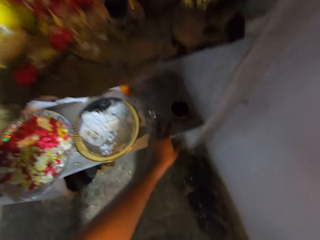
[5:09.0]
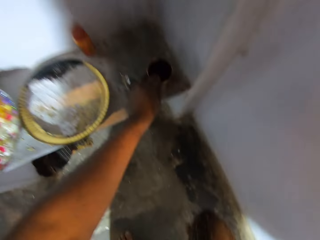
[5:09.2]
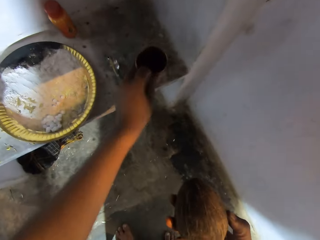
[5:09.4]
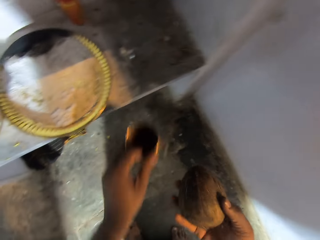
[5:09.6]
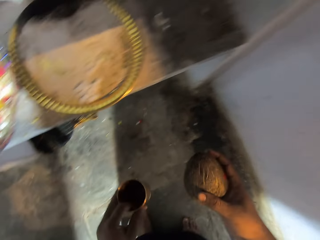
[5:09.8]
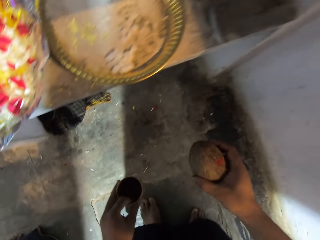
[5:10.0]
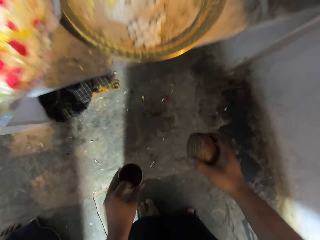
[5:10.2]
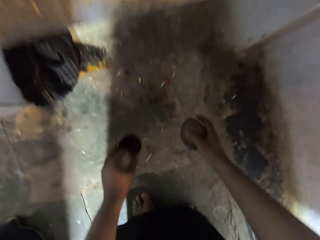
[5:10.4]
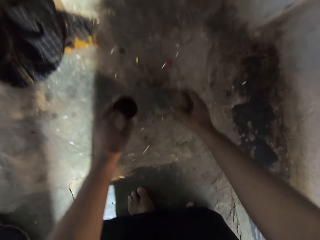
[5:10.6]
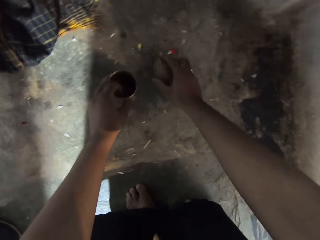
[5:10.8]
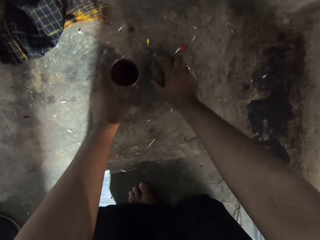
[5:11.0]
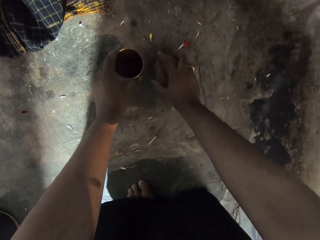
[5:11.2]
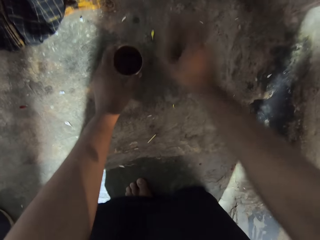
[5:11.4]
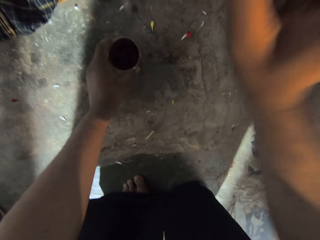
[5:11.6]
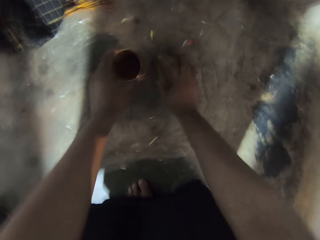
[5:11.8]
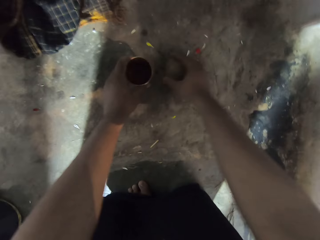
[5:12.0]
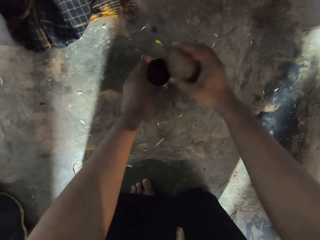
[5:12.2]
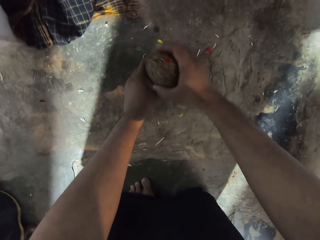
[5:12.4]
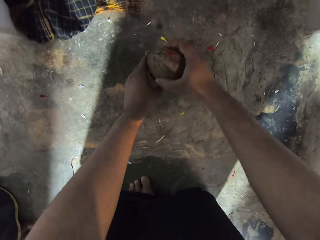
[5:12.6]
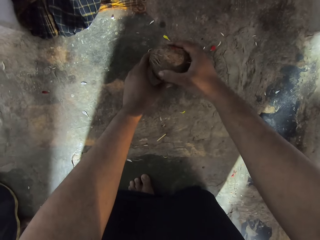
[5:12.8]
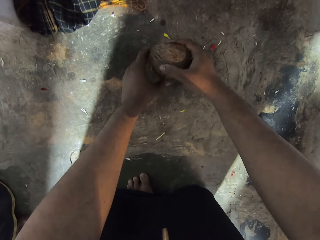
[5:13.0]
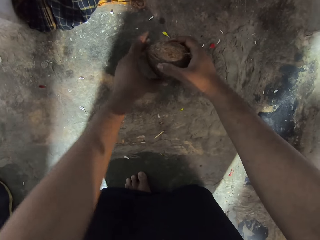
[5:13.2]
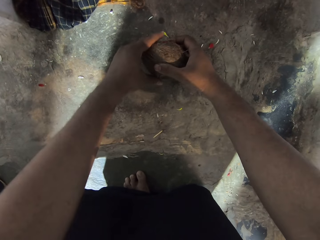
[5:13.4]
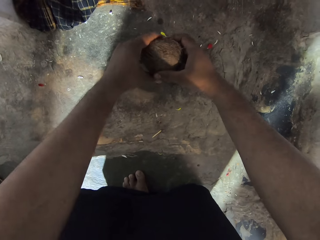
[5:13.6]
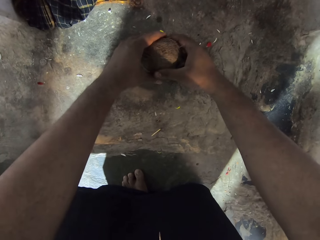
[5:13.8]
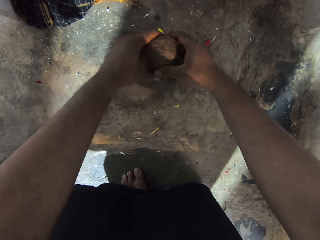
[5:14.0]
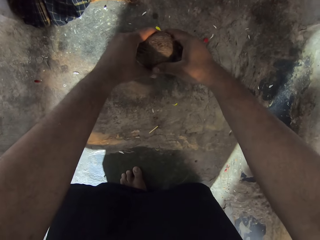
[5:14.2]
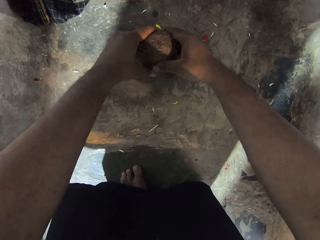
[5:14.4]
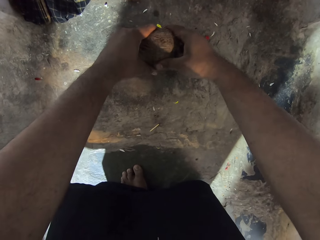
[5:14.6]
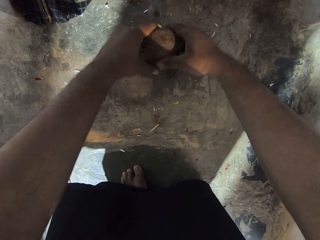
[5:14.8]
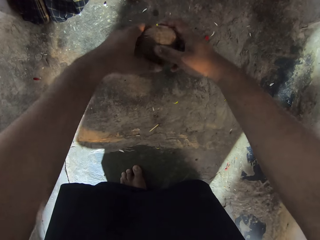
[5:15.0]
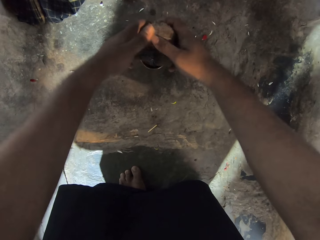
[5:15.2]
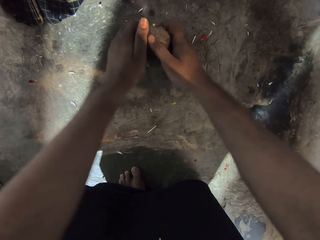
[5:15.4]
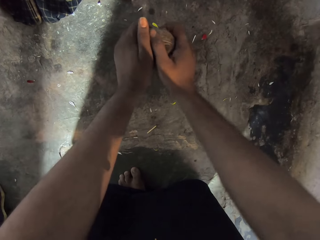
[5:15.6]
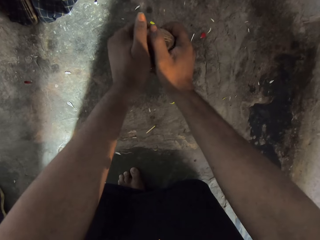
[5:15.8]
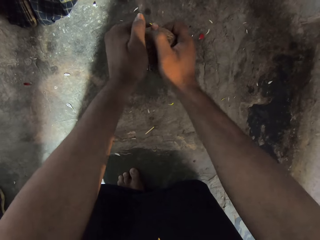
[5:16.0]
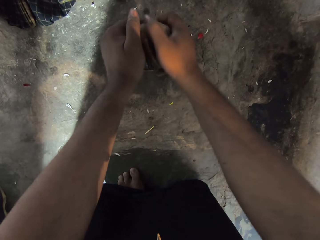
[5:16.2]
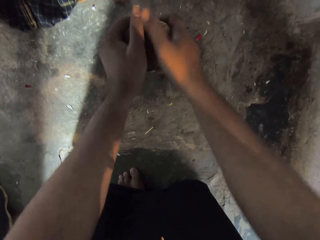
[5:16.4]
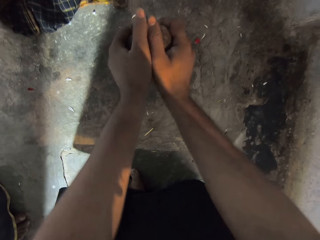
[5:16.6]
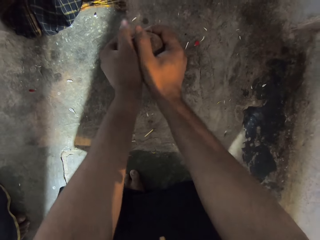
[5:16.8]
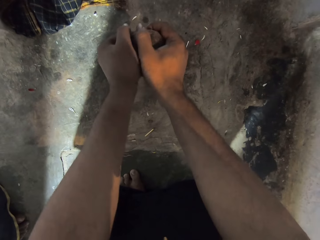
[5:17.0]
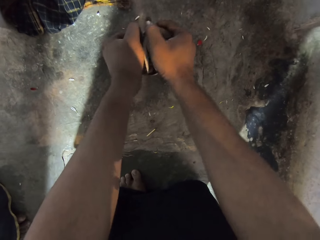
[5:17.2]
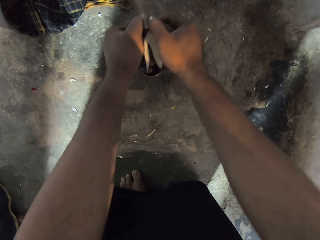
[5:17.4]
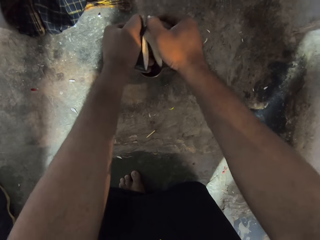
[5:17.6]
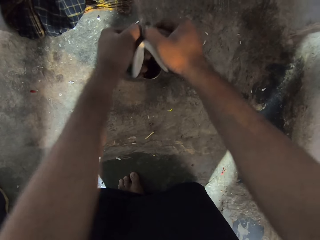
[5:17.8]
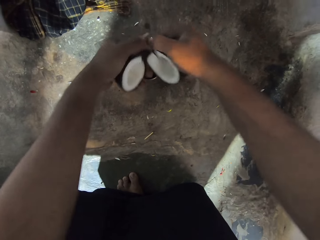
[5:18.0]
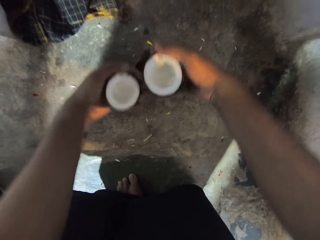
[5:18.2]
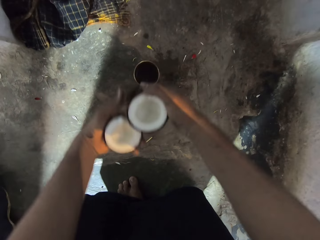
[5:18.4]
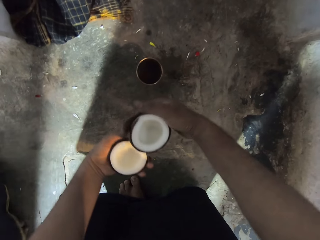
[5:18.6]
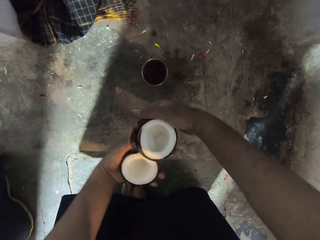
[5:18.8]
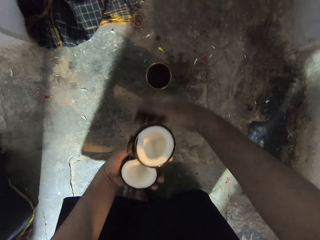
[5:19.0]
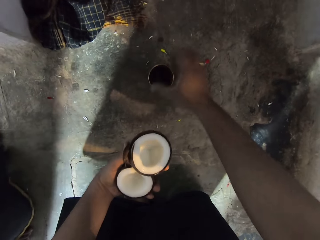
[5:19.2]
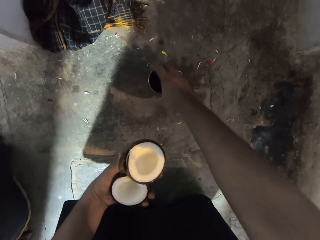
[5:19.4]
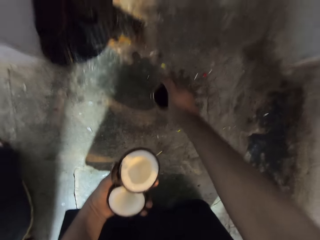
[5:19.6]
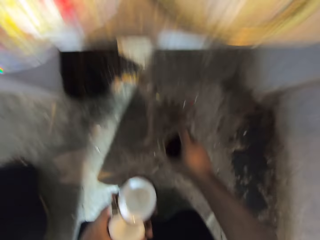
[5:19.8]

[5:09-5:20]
The camera wearer picks up a tin or cup from the shelf. They put down the tin and put down the coconut. They hit the coconut on the ground. They put the coconut on top of the tin. They put the coconut water in the cup. They open up the coconut. They break the coconut into two pieces.

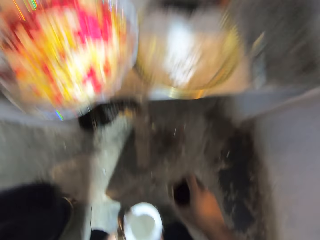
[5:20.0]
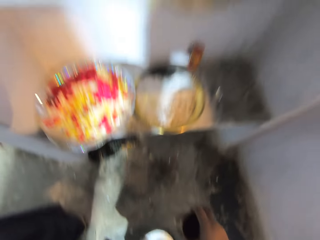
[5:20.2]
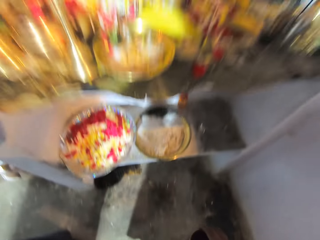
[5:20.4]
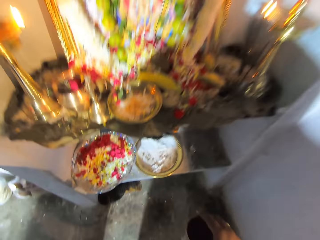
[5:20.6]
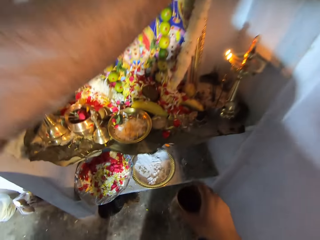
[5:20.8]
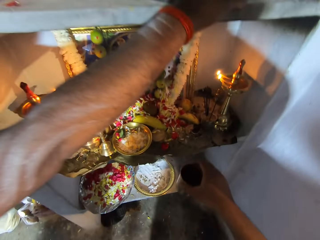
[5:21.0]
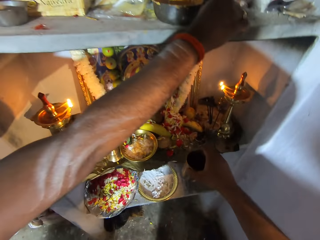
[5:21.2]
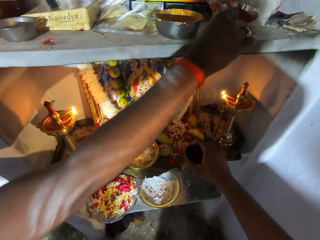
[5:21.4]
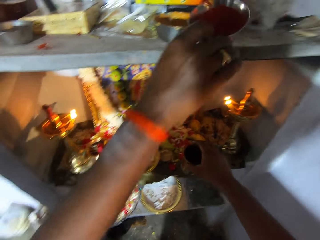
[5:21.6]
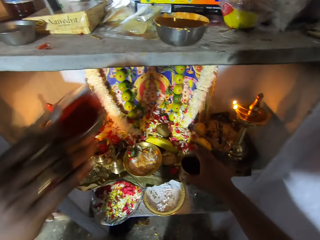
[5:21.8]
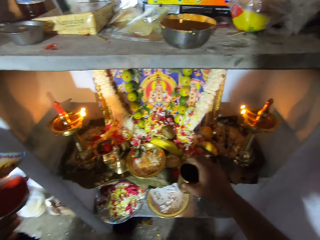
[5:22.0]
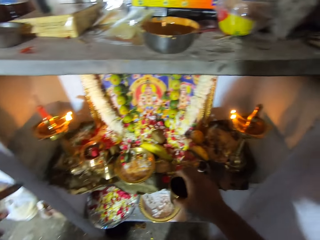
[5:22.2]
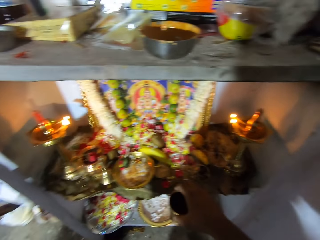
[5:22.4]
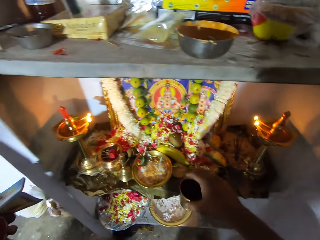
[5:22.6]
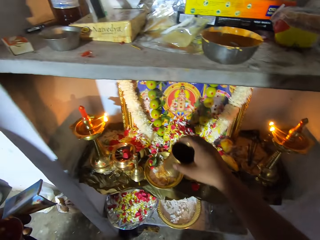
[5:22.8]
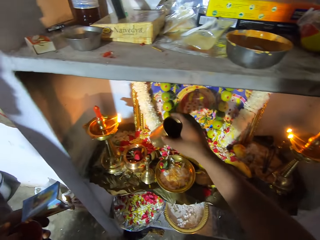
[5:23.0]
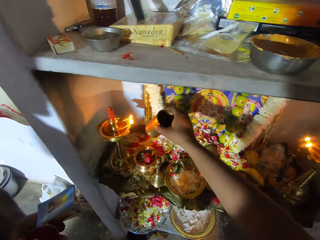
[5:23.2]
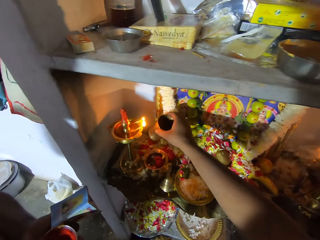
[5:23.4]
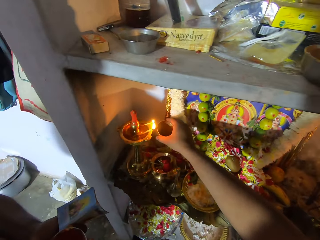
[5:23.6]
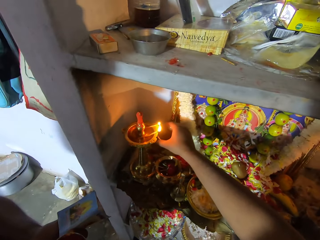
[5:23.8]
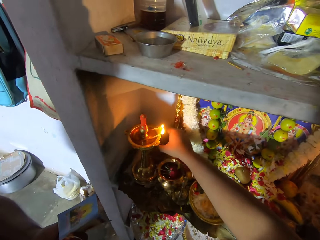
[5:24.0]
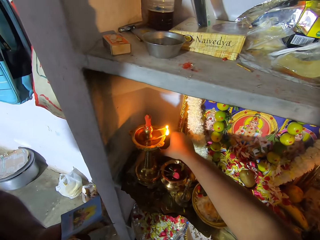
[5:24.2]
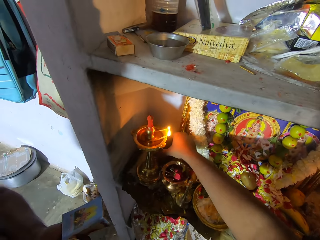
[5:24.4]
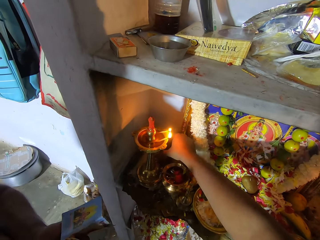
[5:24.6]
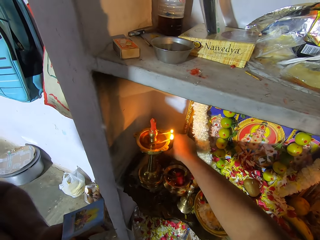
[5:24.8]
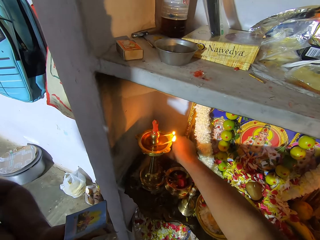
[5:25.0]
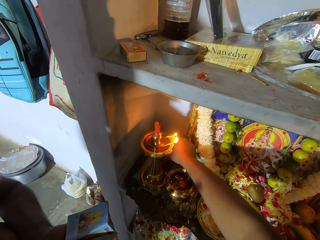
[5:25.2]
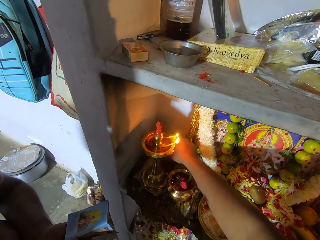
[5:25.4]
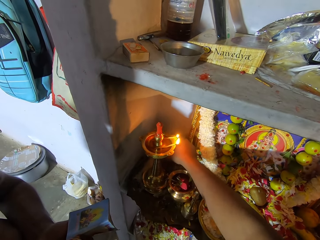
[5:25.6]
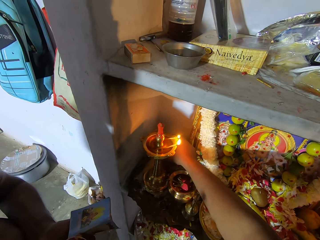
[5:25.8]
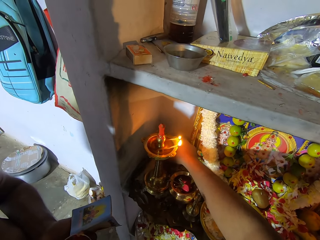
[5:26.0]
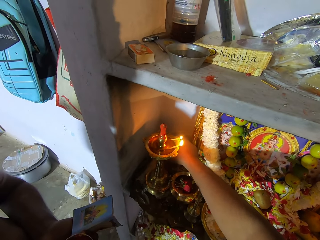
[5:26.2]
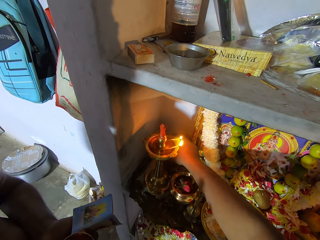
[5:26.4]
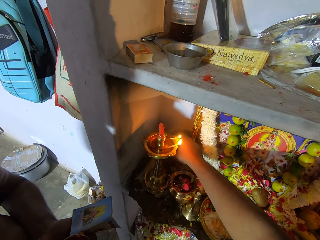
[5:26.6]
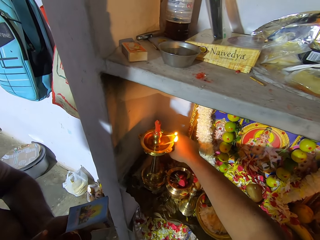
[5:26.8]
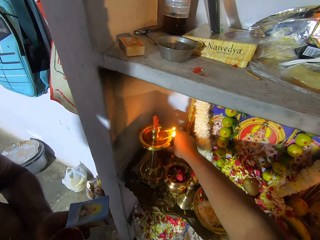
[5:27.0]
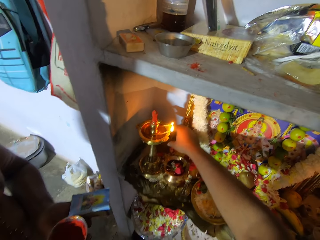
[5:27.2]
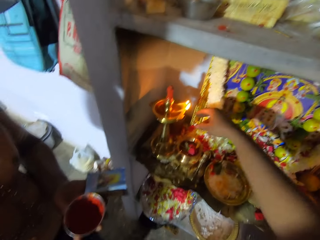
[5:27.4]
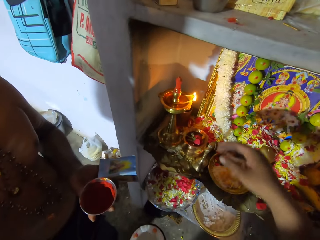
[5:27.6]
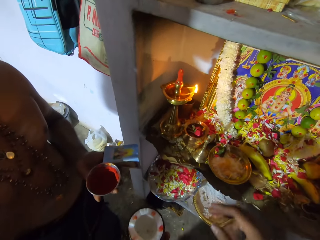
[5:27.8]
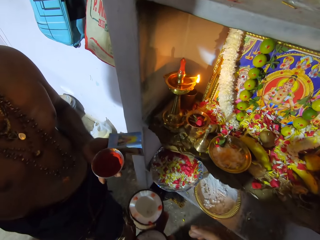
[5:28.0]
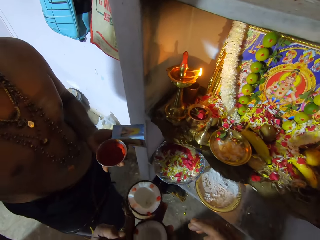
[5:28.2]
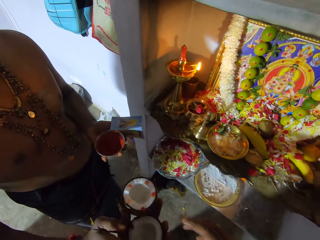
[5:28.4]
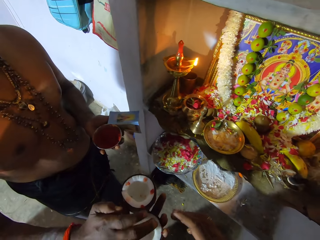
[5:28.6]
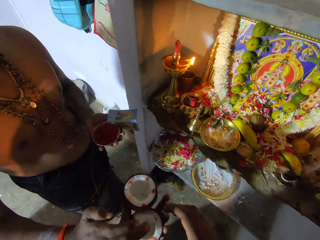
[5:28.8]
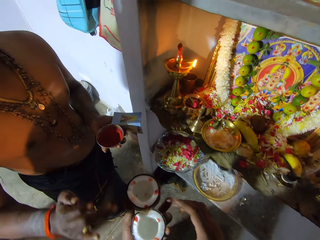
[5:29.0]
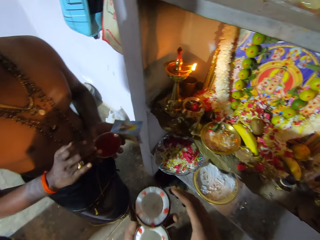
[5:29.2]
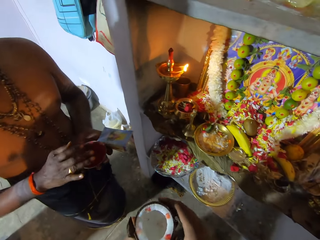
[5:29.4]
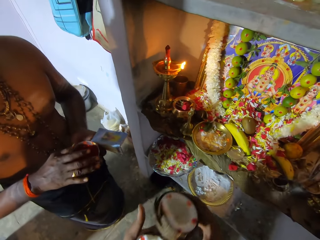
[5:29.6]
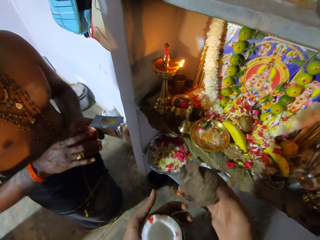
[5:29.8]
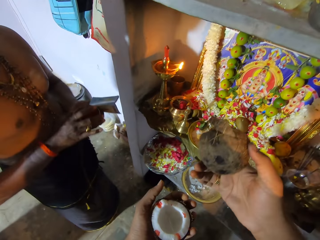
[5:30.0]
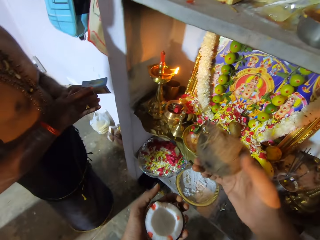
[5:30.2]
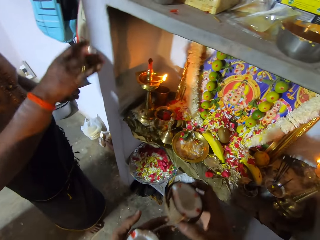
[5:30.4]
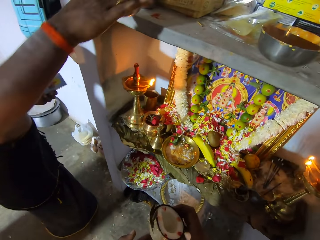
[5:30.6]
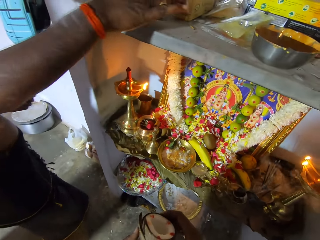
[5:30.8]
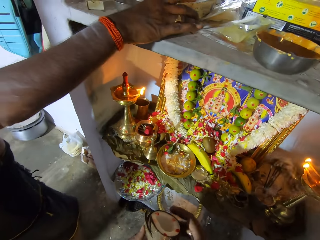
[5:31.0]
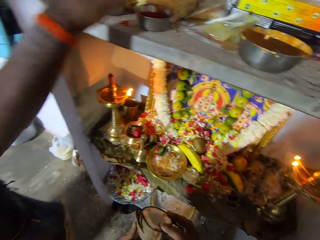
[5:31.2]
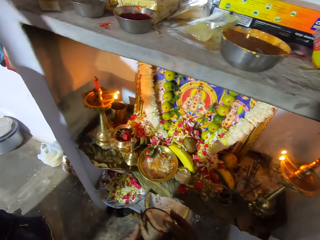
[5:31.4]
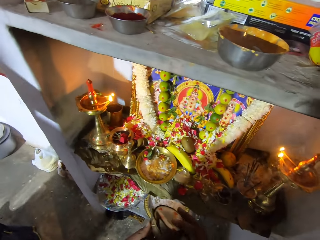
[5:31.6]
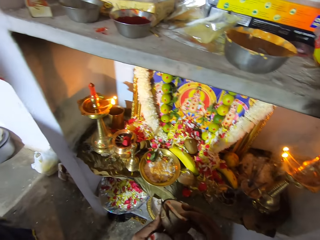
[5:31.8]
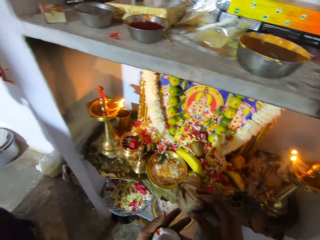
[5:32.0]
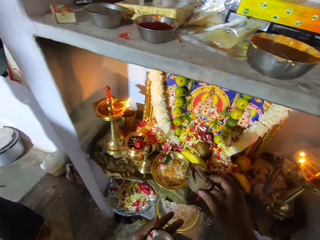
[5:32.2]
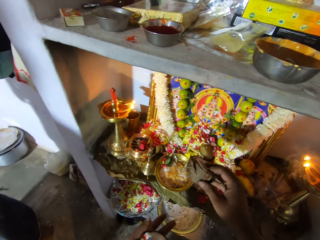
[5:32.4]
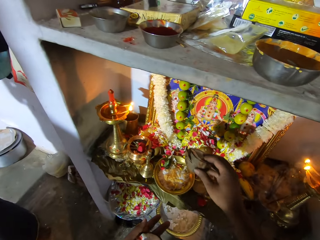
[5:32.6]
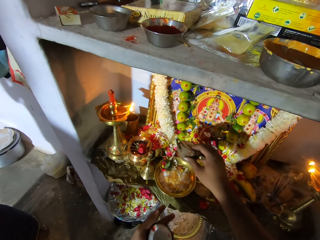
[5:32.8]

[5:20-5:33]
The camera wearer picks up the tin from the floor. A person picks up the bowl from the shelf. The camera wearer puts the tin on the shelf. The person applies color on the coconut. The person puts the bowl on the shelf.
